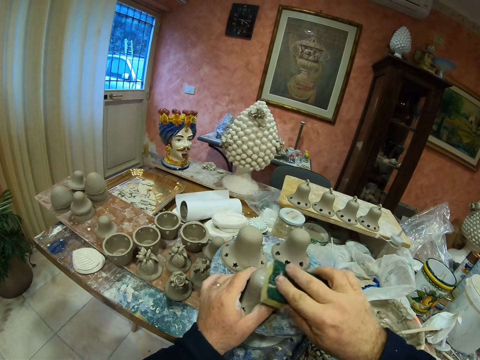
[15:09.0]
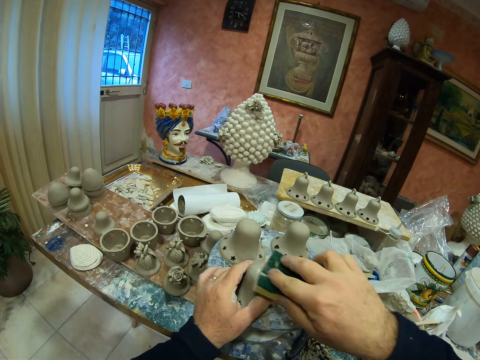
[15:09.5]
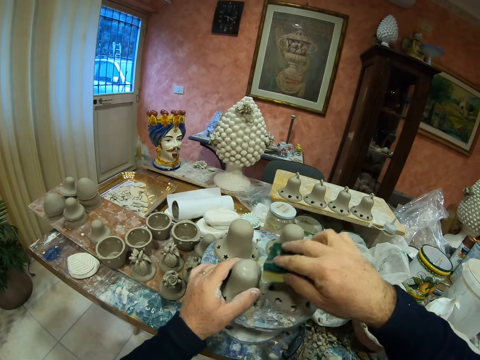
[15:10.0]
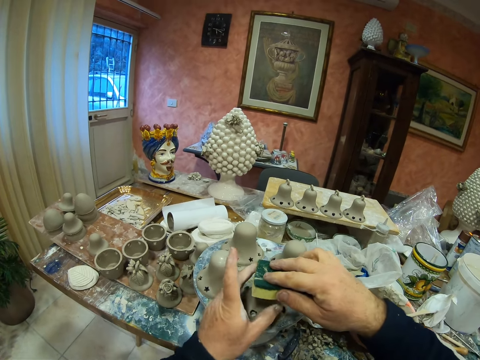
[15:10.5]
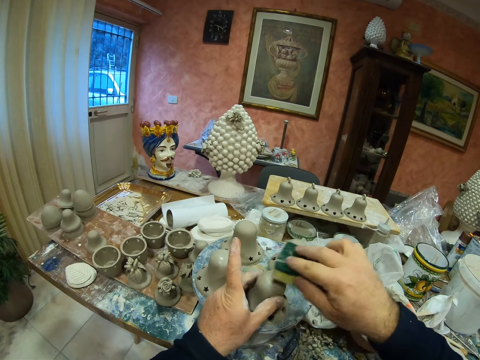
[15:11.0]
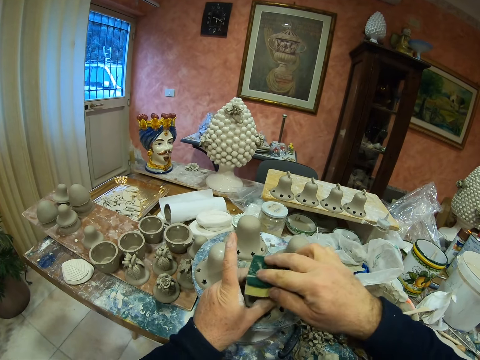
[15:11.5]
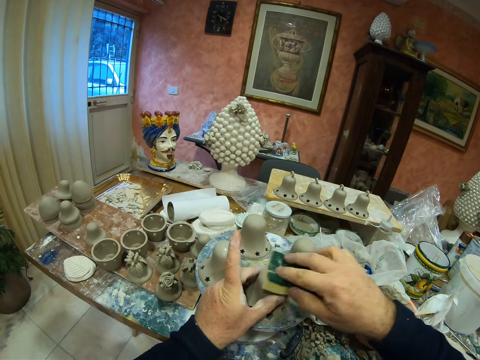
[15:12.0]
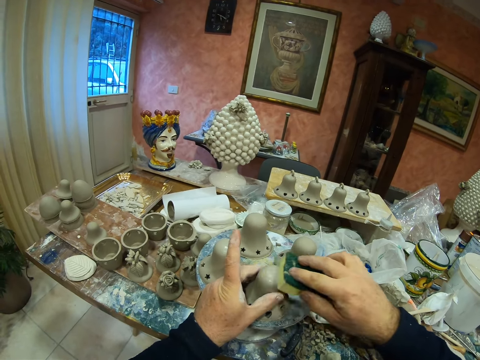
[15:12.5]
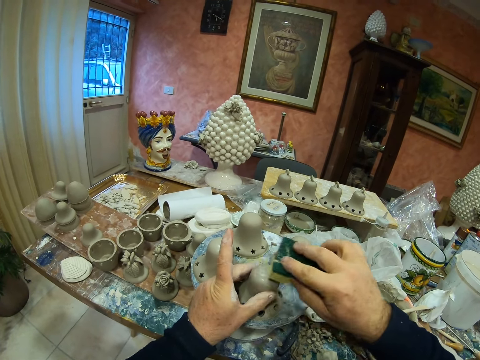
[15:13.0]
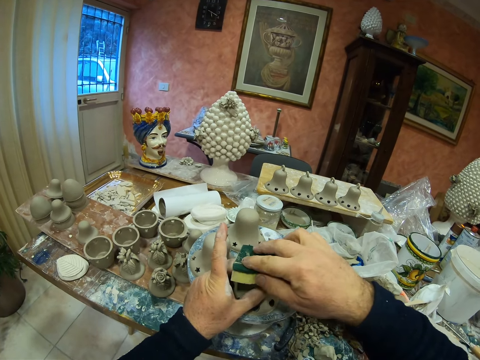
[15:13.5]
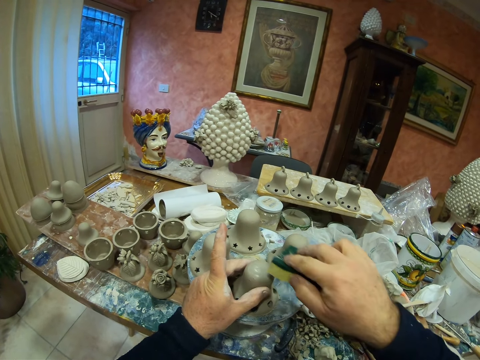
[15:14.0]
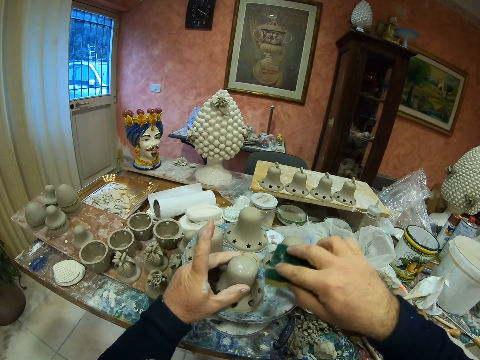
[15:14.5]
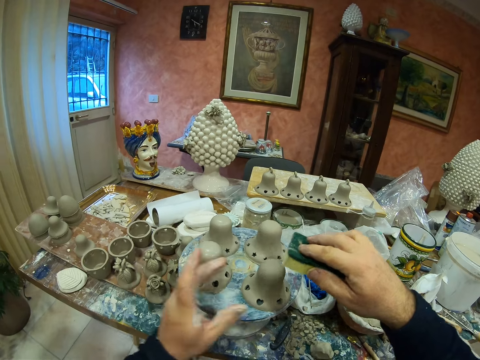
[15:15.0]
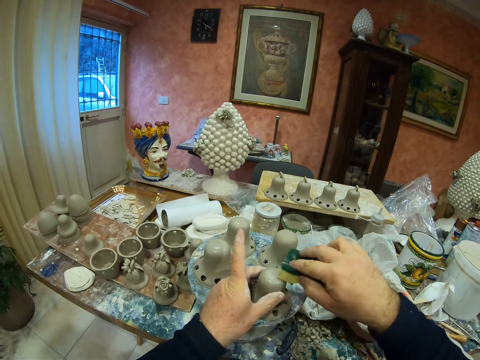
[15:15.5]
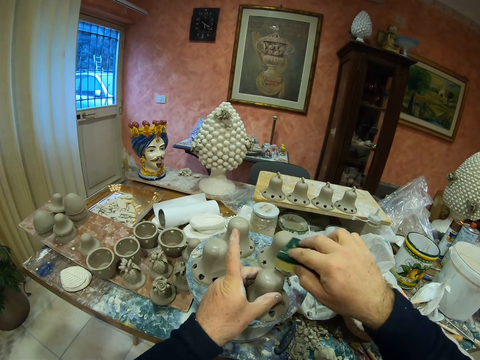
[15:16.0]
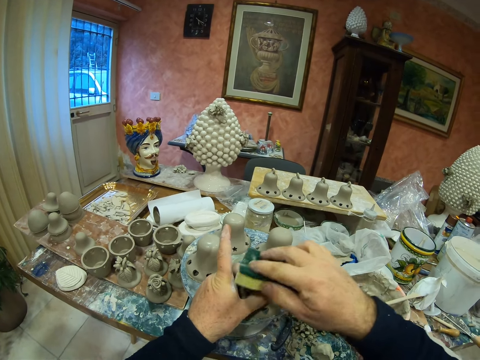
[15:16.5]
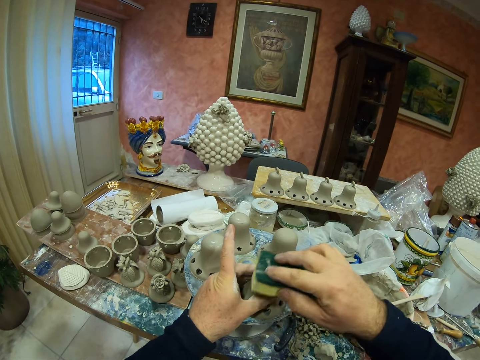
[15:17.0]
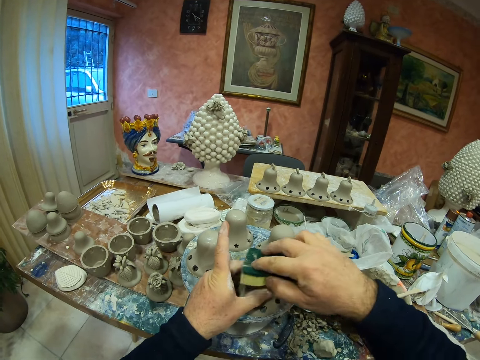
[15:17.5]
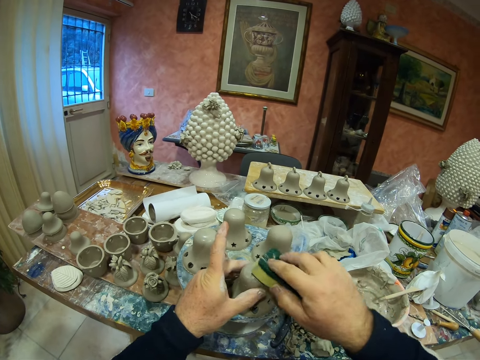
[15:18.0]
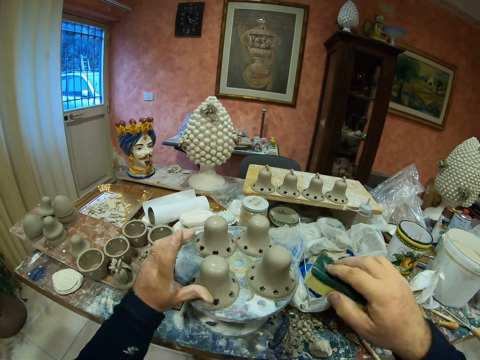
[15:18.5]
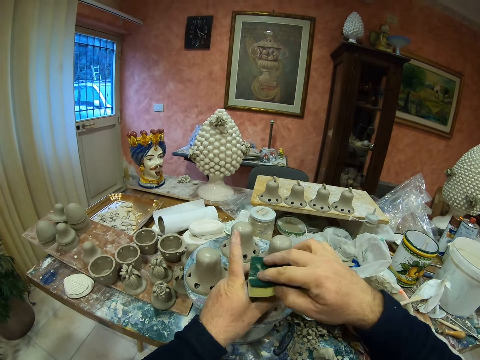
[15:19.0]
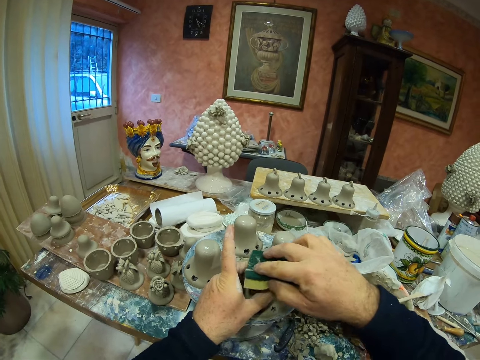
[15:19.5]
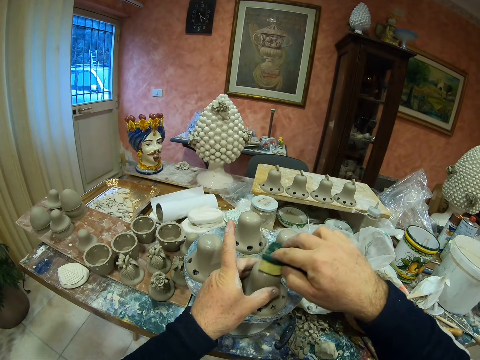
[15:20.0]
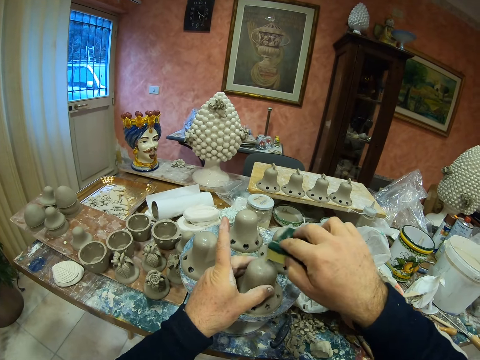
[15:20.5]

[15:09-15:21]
The camera wearer wipes the pottery clay mold with a sponge. They wipe the pottery clay mold with the sponge repeatedly.

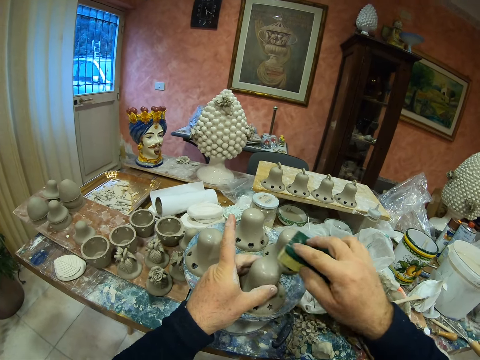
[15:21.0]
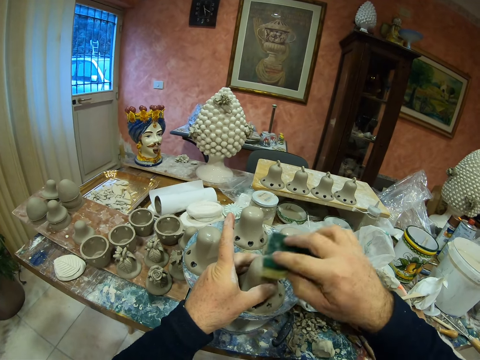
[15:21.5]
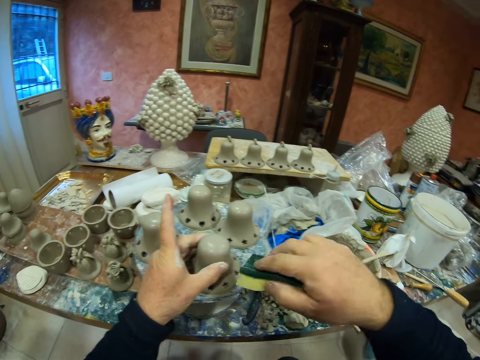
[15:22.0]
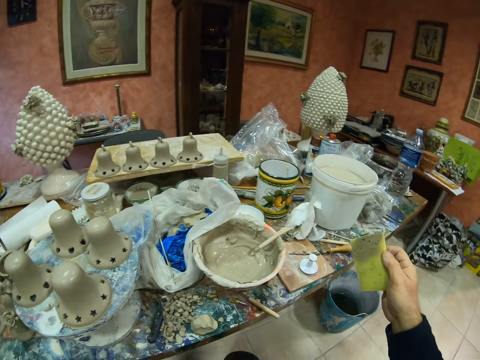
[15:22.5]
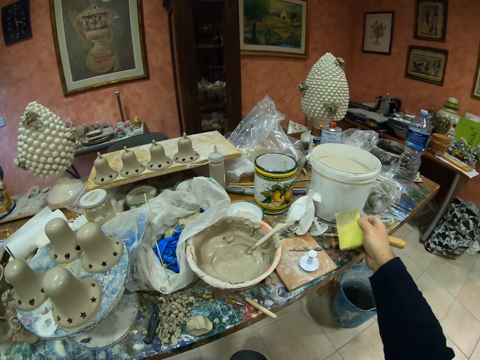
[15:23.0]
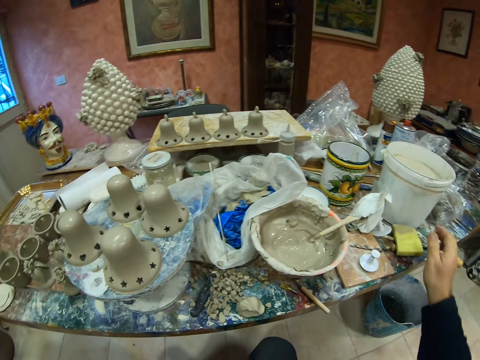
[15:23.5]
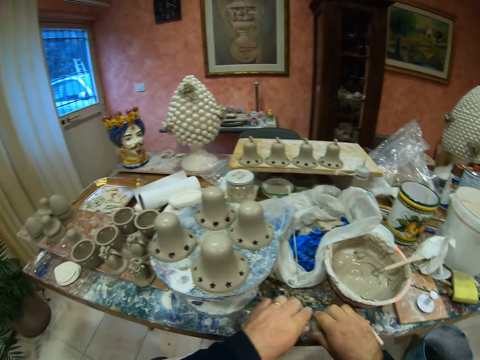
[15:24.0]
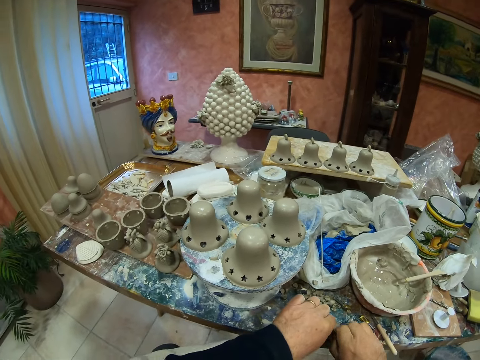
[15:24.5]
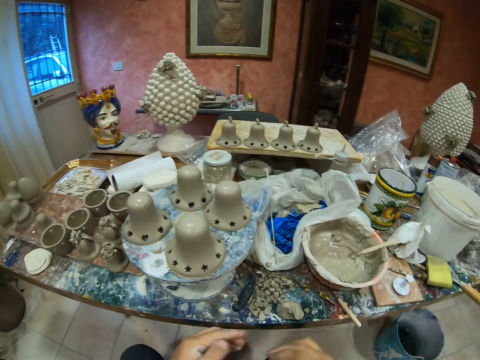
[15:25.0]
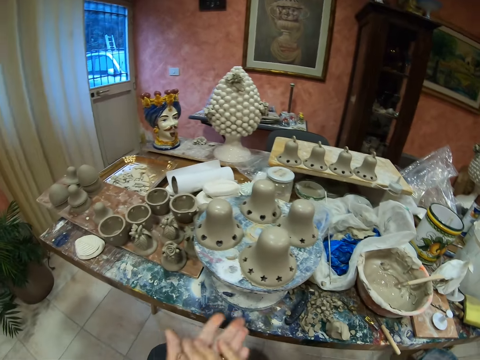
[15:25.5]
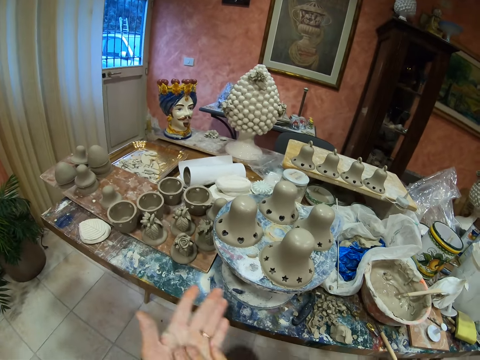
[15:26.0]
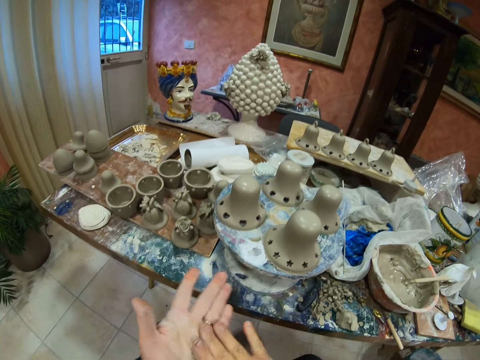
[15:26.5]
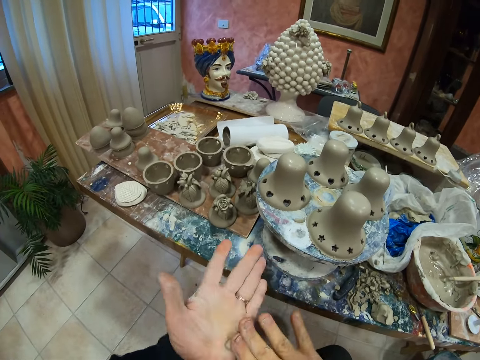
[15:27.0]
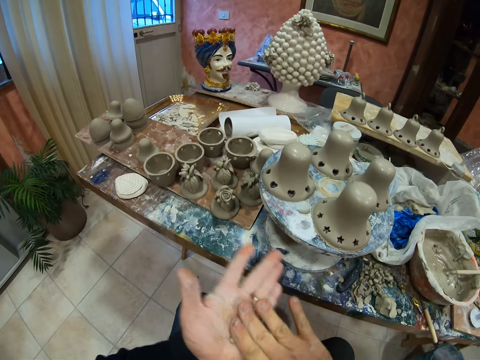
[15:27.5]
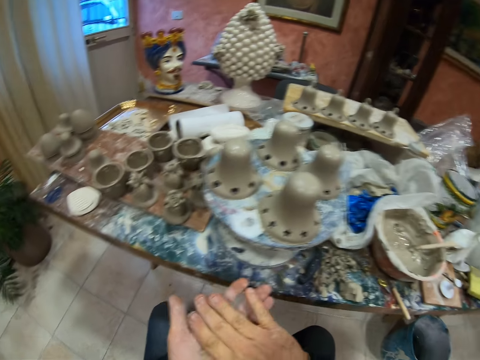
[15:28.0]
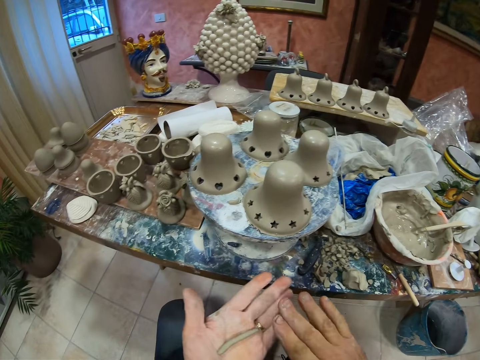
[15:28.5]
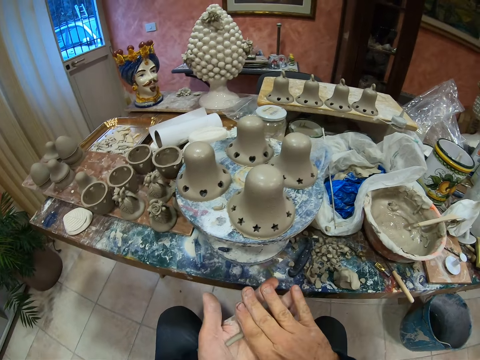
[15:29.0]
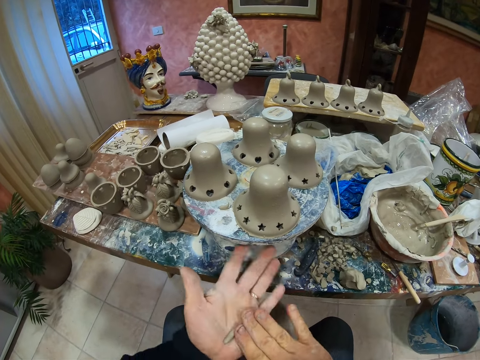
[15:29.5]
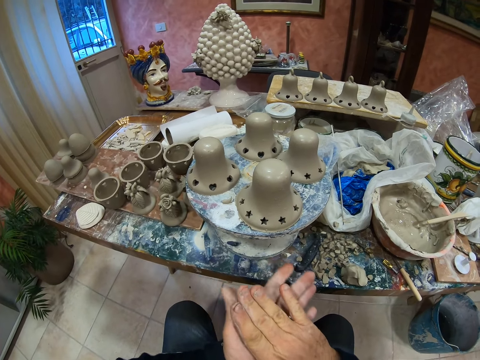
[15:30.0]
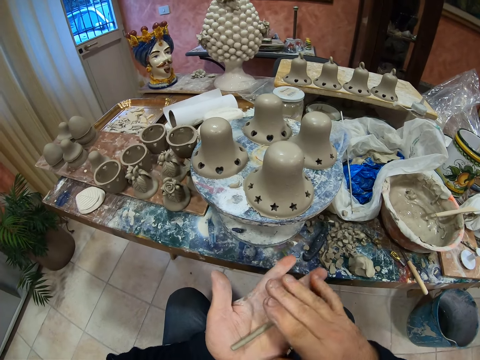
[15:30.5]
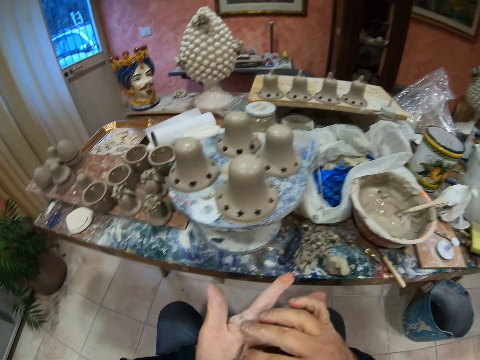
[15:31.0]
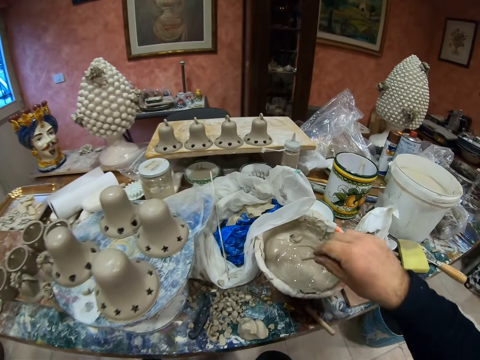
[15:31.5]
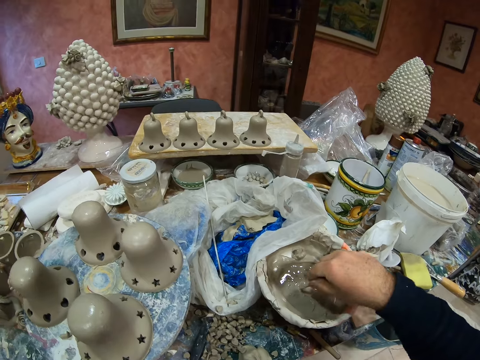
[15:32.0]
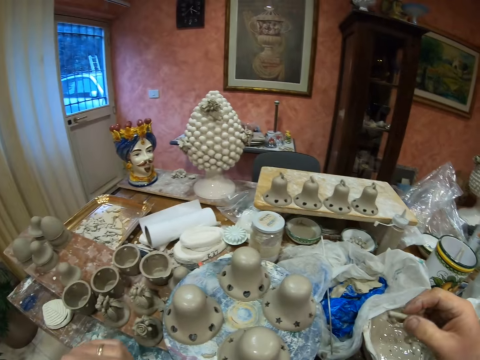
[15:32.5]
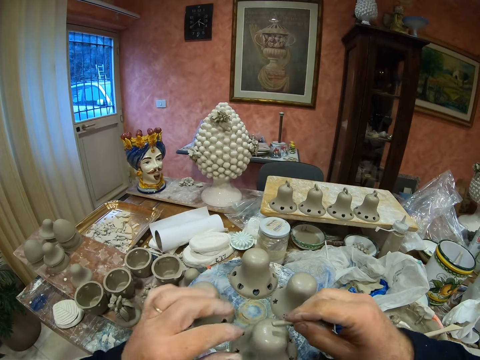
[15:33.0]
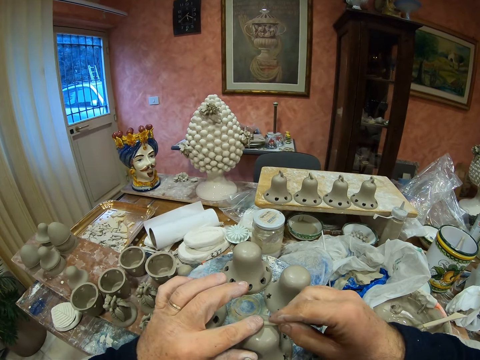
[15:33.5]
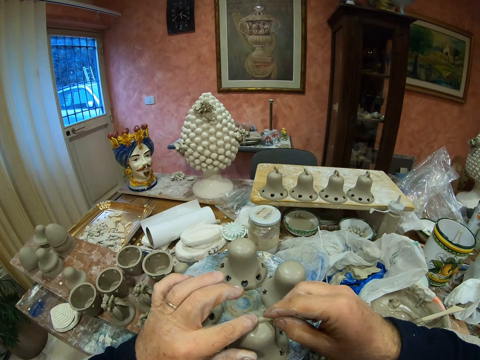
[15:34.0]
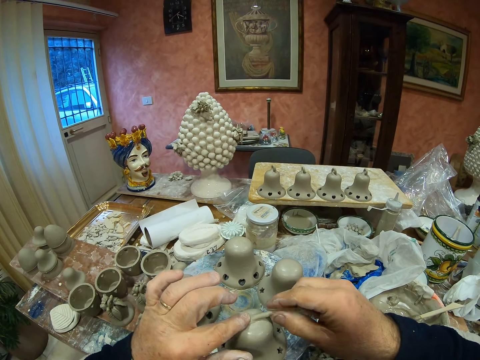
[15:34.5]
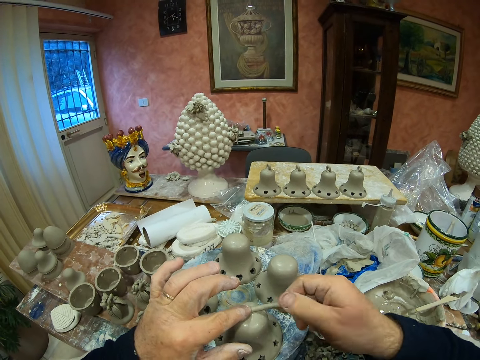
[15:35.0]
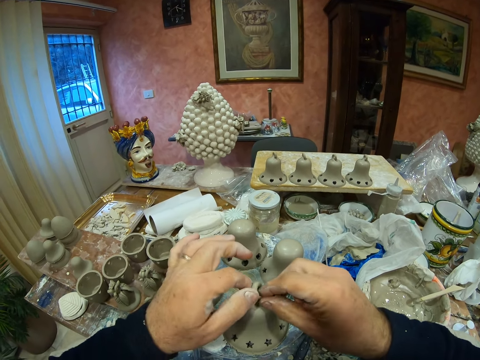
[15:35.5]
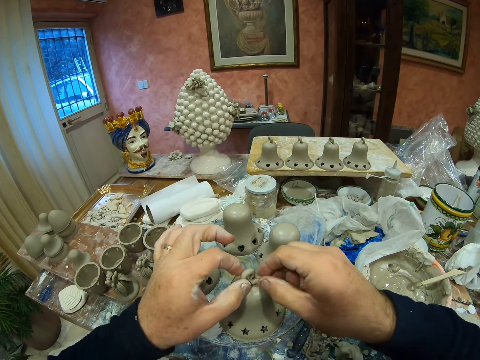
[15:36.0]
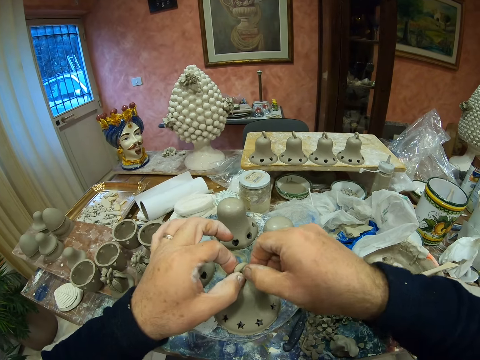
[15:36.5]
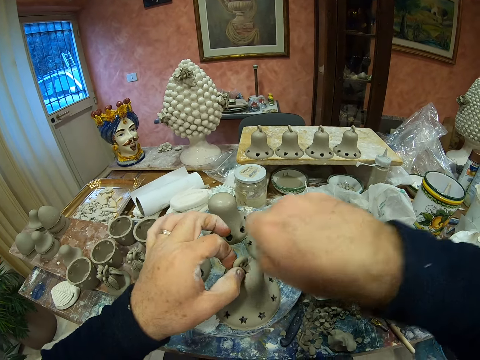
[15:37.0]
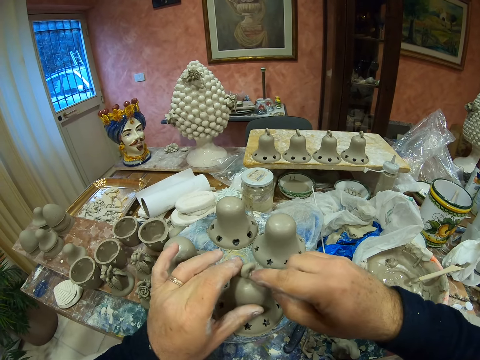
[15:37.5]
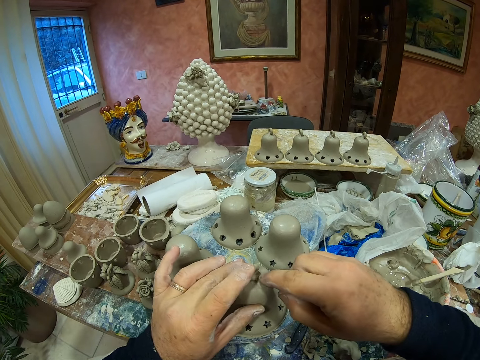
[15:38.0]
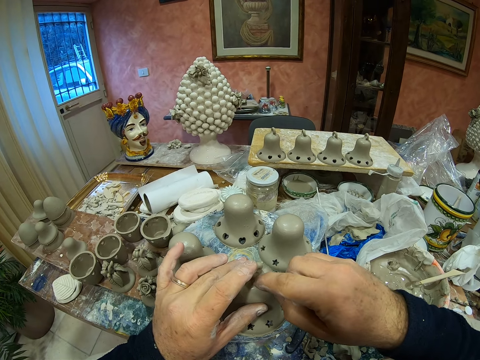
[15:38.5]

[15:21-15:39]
The camera wearer places the sponge on the table. They pick up the clay modelling. They spiral the clay. They rub the clay modelling on their hands. They dip the clay spiral on the clay paste in the bowl. They mold the clay spiral on the pottery clay mold.
